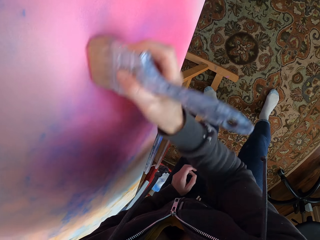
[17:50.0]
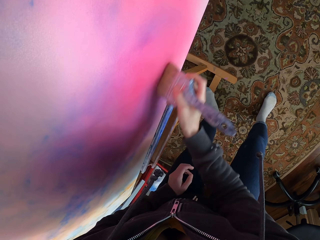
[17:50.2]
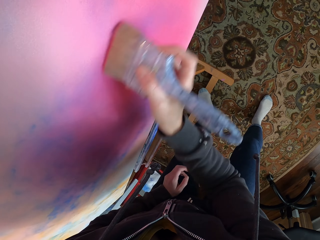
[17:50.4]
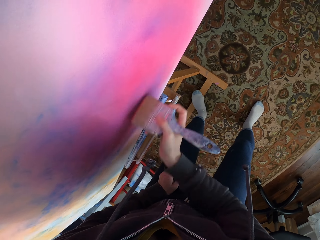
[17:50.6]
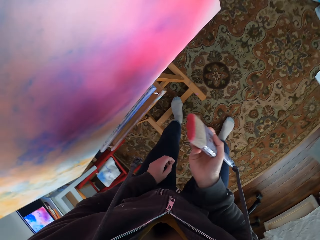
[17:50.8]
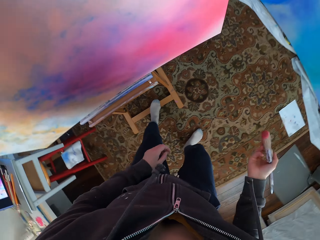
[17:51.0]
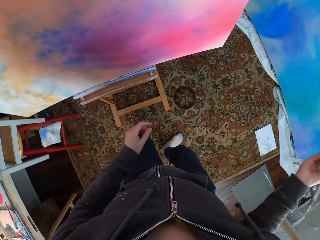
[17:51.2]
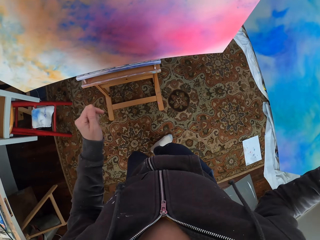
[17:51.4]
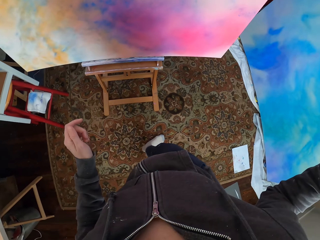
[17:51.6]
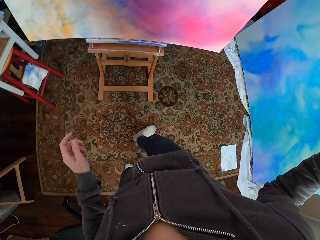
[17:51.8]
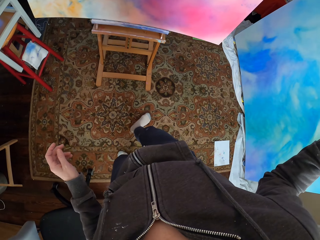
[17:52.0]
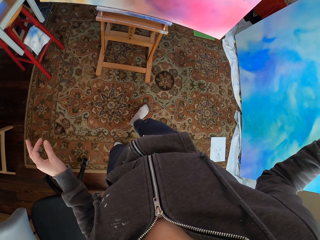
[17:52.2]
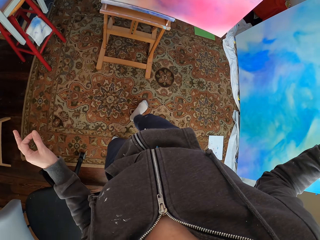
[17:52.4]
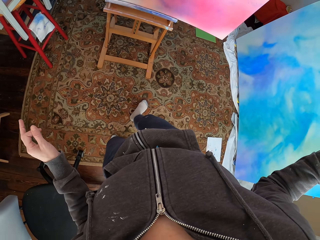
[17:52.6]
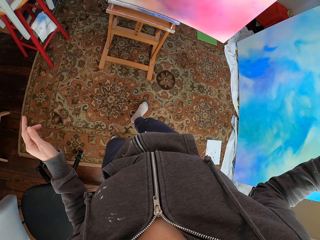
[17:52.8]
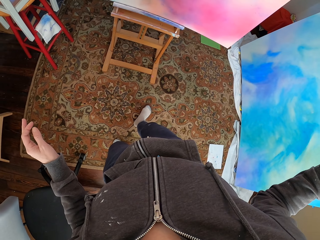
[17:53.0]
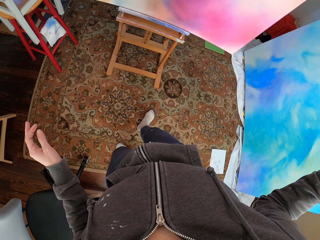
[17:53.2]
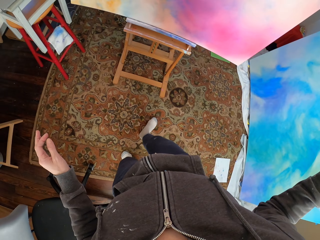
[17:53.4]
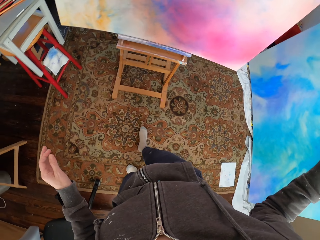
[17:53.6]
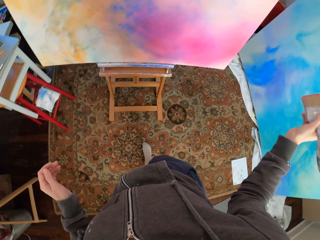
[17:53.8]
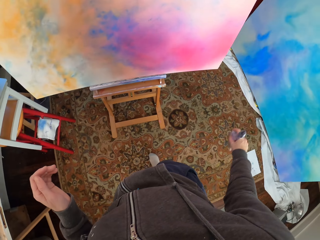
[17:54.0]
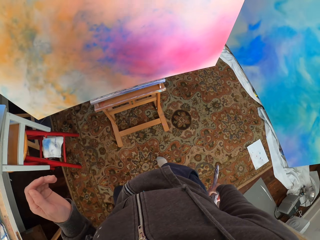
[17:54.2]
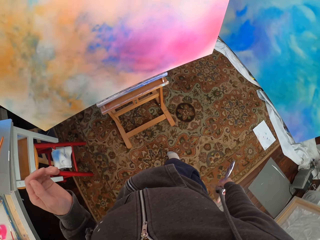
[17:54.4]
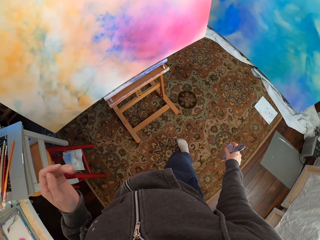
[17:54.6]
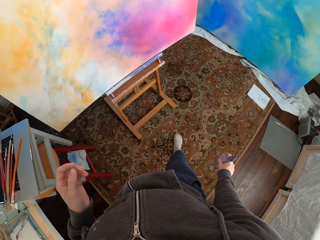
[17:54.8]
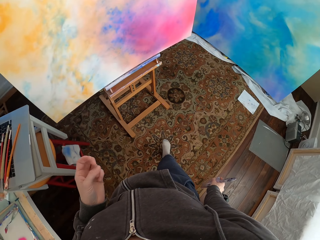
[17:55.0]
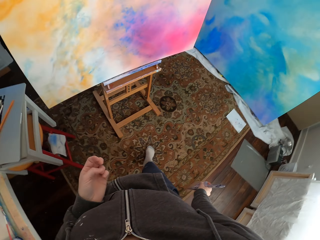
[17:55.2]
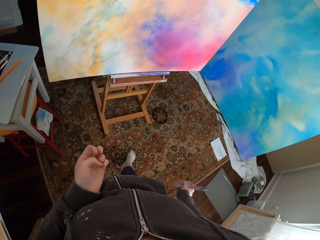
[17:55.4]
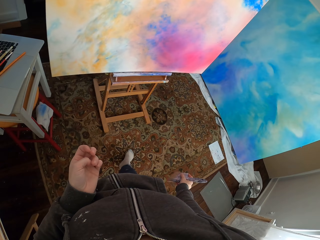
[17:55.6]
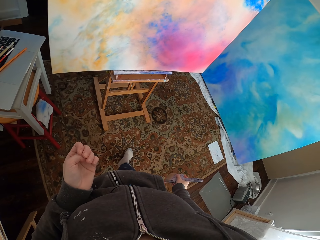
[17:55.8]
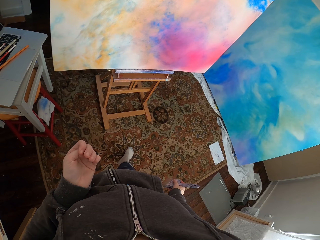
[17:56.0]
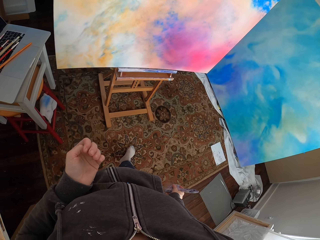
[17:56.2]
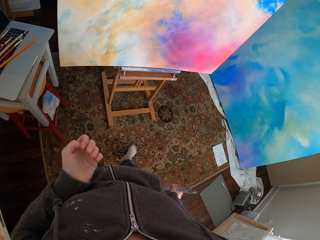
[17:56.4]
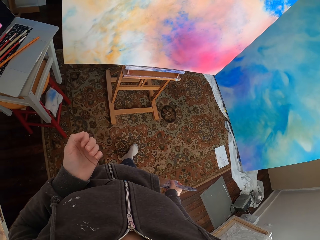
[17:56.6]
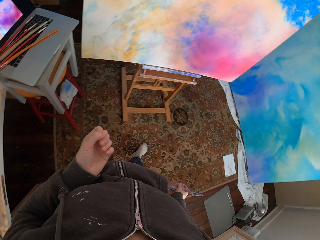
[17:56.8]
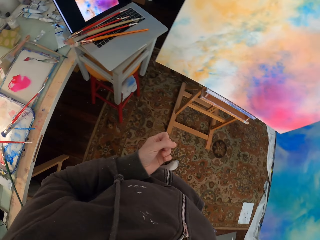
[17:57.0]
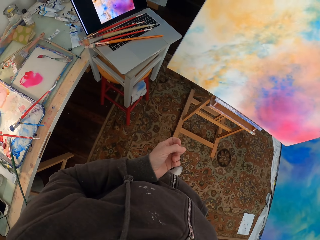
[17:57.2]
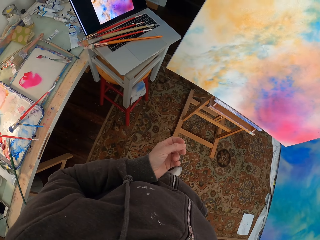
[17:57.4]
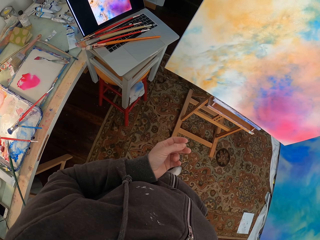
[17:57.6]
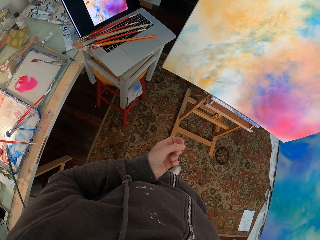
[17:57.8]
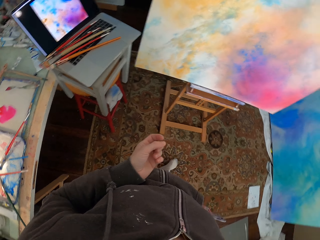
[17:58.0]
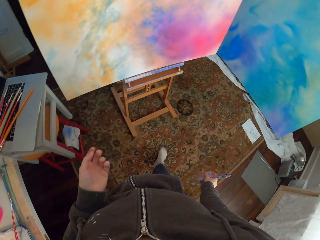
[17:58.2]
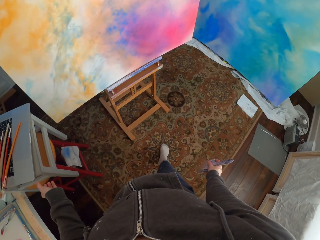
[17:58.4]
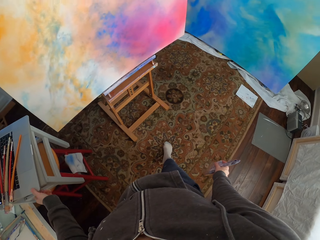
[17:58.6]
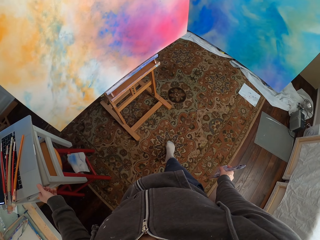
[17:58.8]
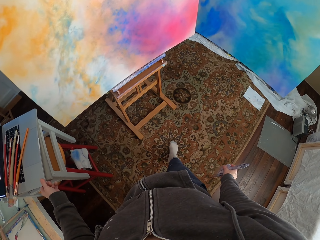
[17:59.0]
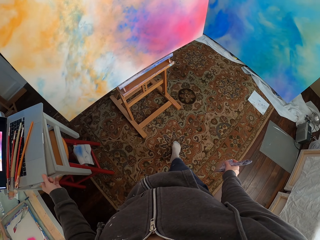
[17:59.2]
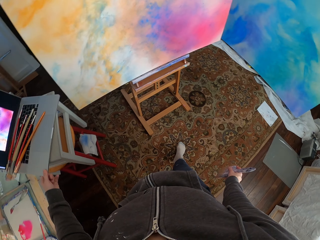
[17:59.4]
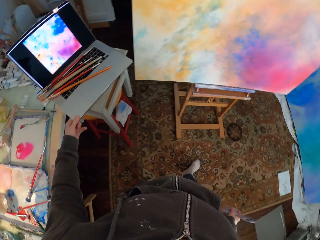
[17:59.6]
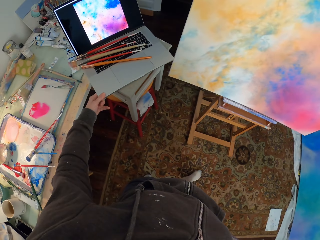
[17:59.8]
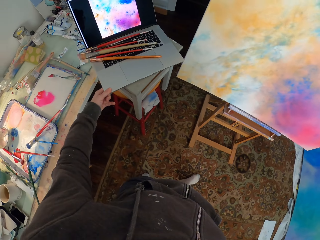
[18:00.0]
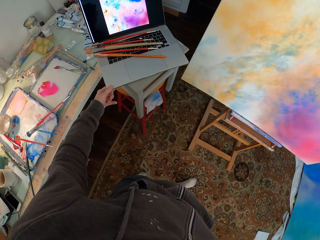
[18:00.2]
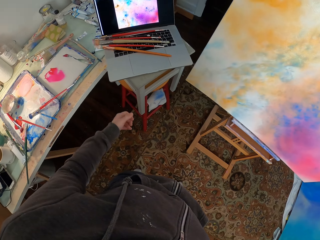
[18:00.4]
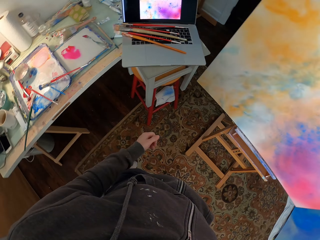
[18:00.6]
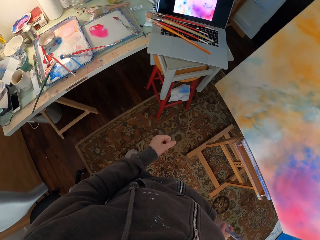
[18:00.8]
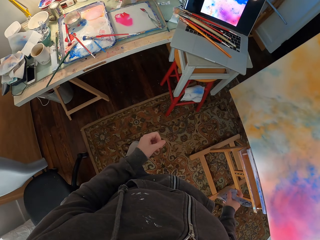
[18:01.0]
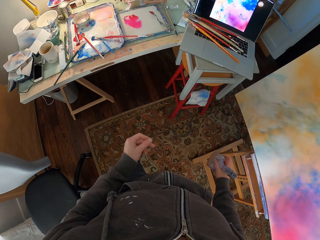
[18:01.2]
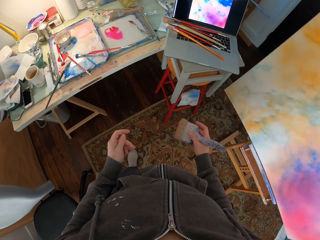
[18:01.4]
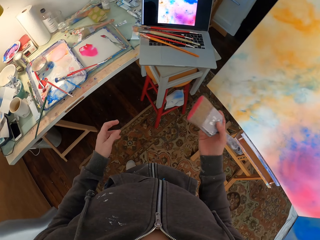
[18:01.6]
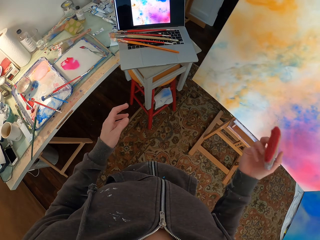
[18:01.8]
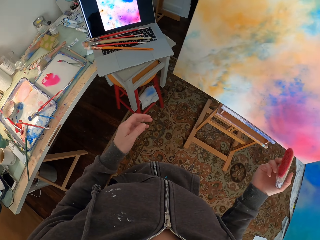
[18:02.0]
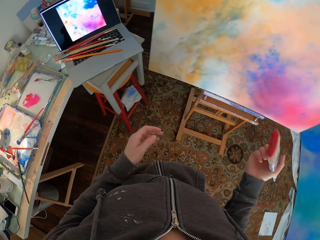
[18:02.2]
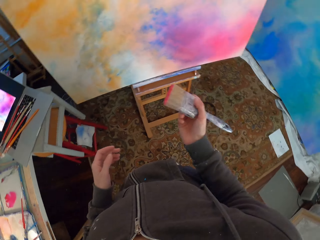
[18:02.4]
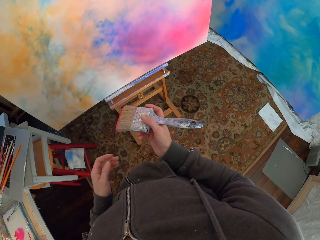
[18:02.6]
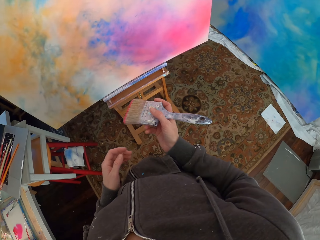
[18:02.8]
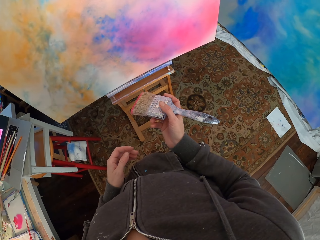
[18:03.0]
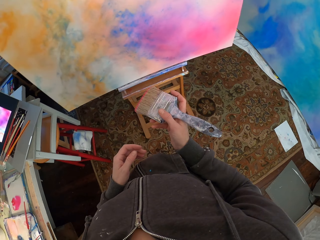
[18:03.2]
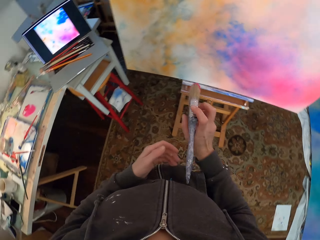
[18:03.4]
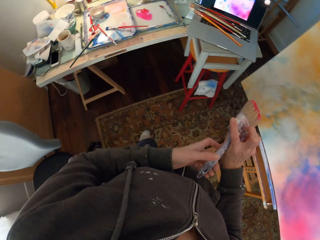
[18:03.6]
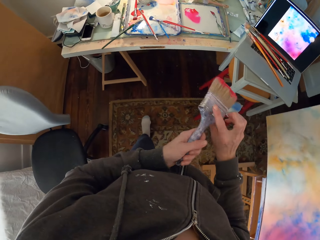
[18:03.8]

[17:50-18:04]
The camera wearer looks around. They look at the laptop. They move beside the canvas. They look at the laptop. They look at the canvas. They touch the laptop. They look at the laptop. They look around the canvas.

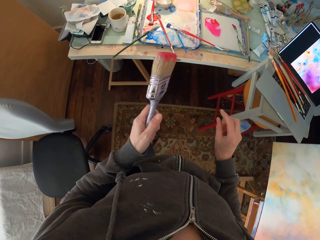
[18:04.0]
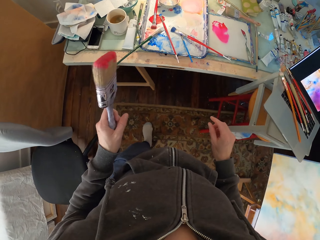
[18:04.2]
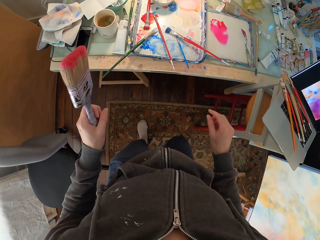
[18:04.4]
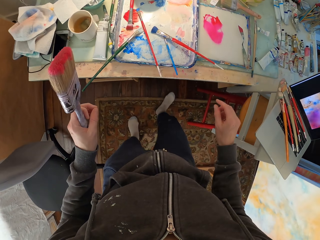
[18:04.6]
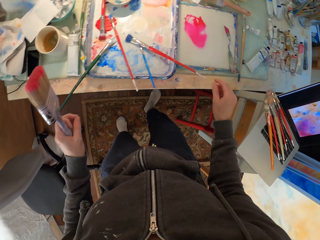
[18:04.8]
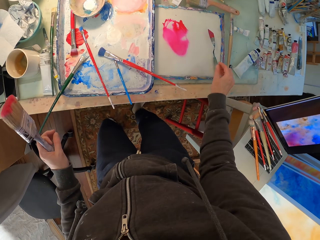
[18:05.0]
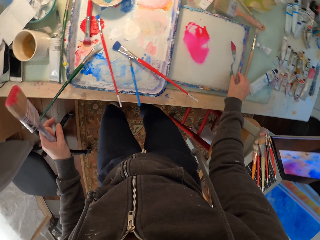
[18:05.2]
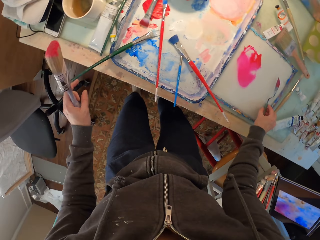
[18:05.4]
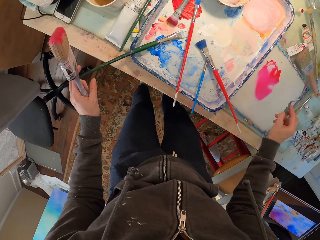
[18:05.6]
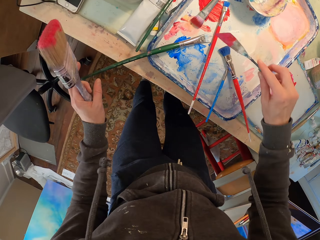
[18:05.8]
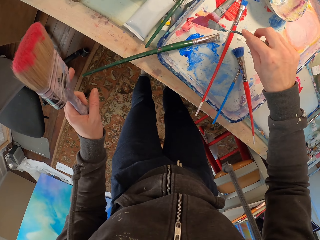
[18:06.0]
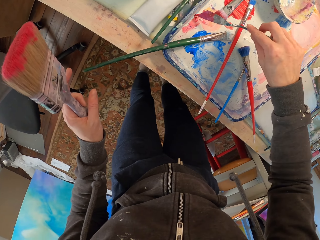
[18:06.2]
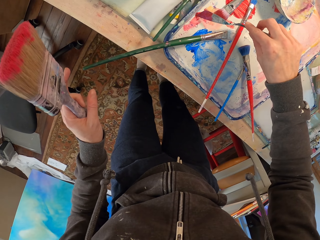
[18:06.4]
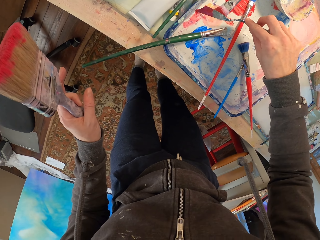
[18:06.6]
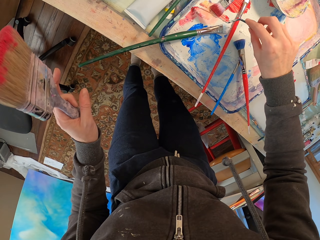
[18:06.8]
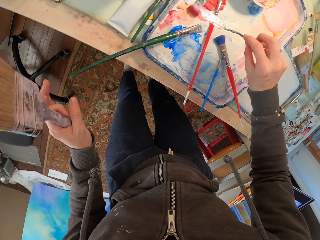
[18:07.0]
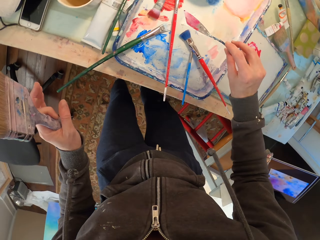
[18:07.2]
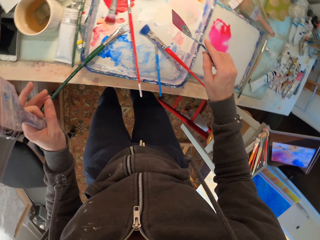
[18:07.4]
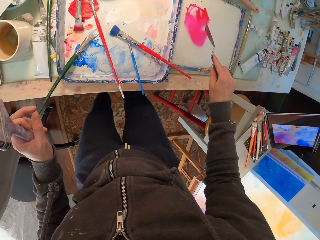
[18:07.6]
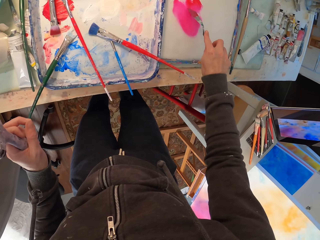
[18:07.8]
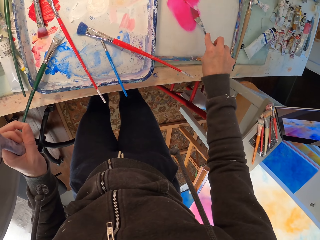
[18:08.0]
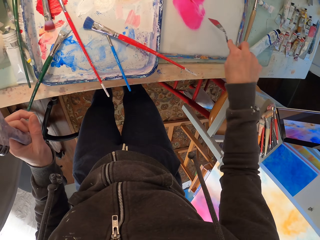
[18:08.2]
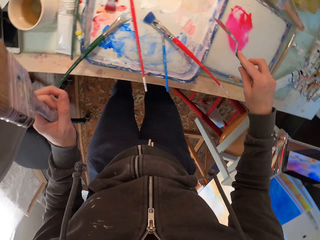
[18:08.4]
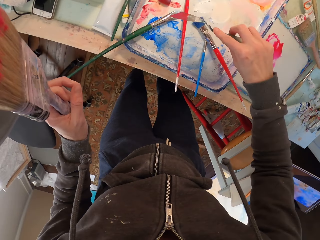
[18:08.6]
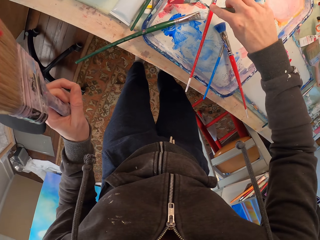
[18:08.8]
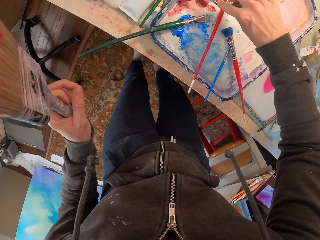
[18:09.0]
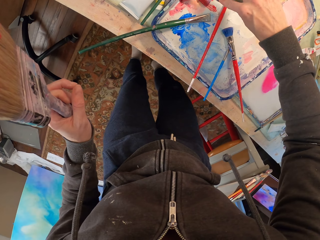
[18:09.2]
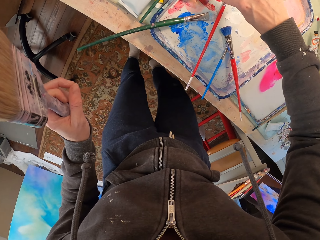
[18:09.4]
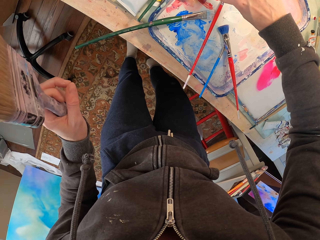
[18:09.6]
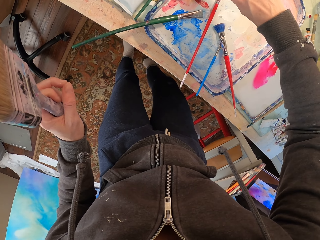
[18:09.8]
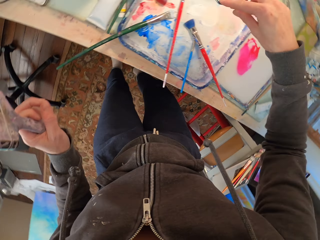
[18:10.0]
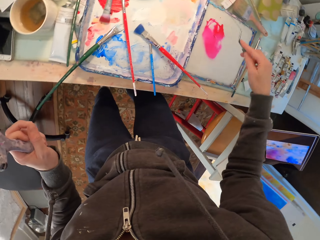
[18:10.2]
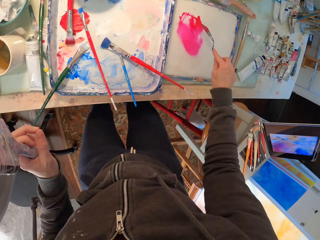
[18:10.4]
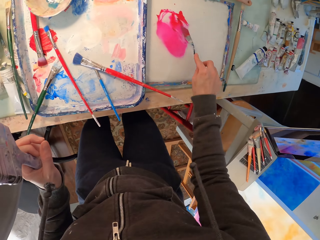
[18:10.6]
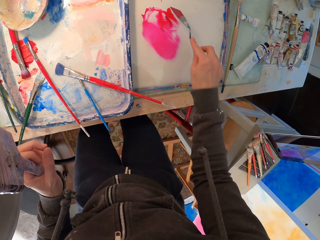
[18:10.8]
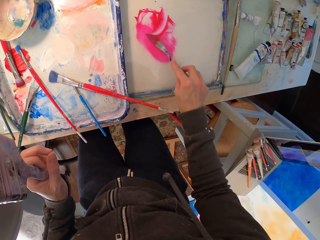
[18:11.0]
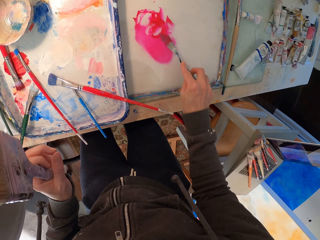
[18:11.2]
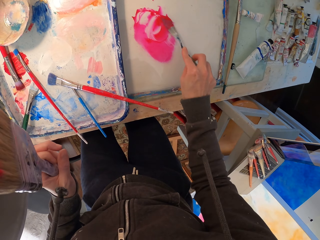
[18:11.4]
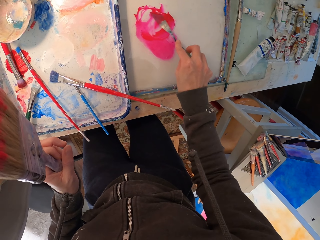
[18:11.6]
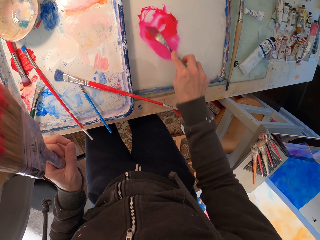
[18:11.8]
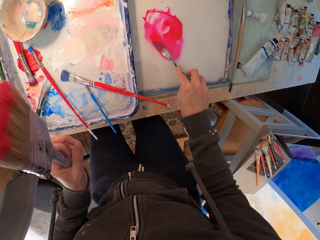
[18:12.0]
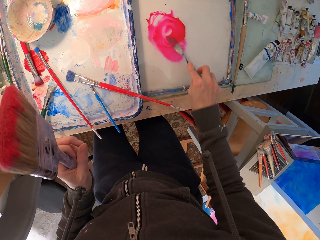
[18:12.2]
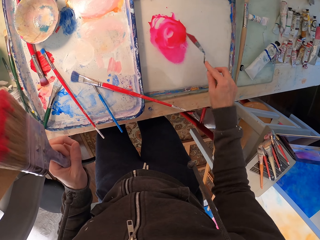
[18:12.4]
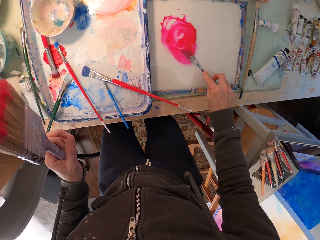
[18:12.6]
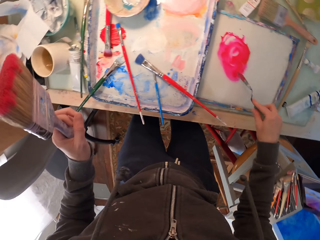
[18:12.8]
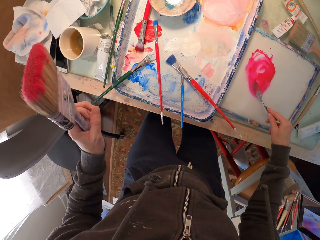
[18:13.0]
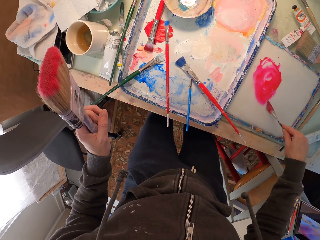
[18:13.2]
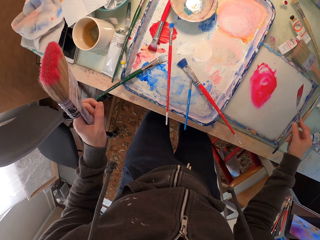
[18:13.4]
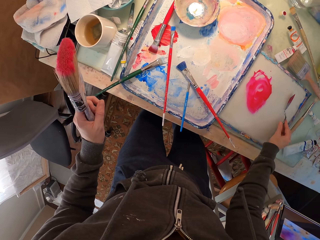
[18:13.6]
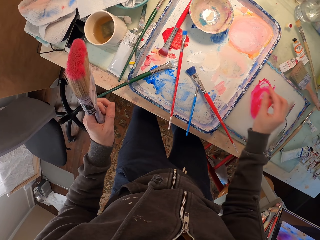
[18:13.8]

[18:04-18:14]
The camera wearer moves the brush to the left hand. They take a spatula. They put the spatula on a paint. They pick the paint. They rub the spatula on the paste. They put the spatula on the paint. They rub the spatula on the paste. They mix the paints. They put the spatula on the table.
